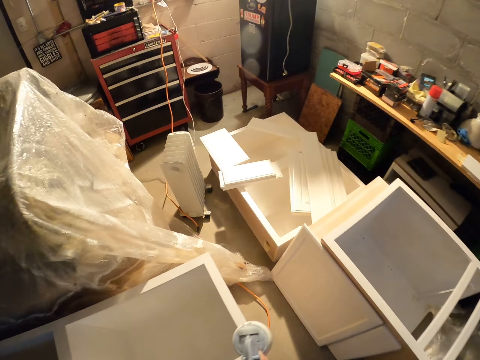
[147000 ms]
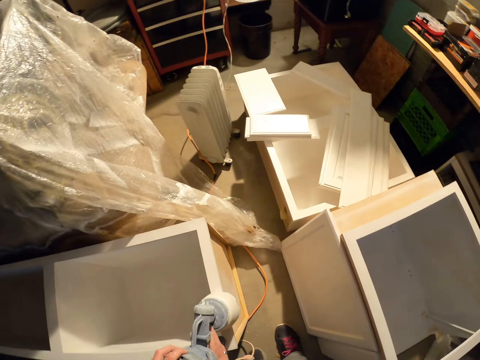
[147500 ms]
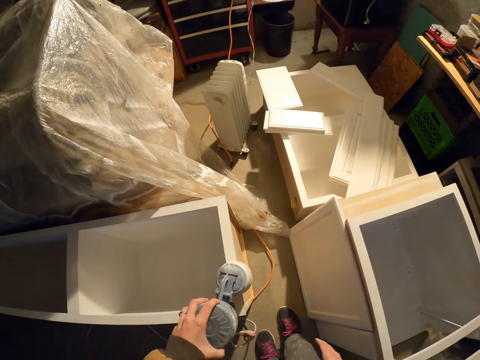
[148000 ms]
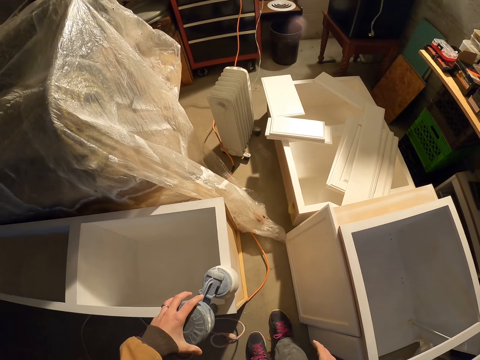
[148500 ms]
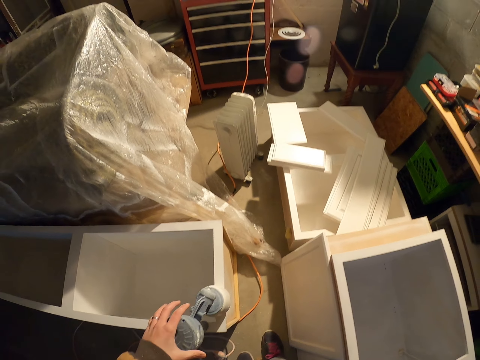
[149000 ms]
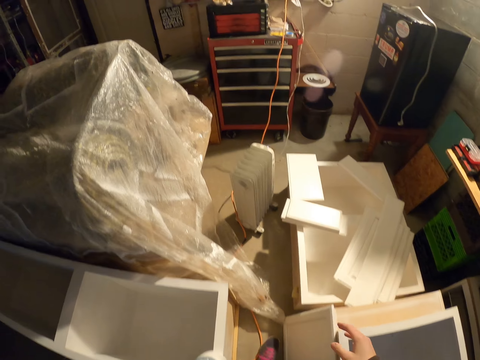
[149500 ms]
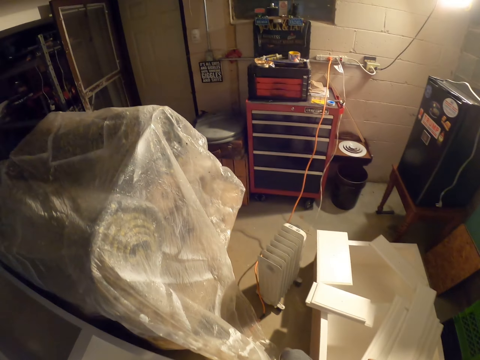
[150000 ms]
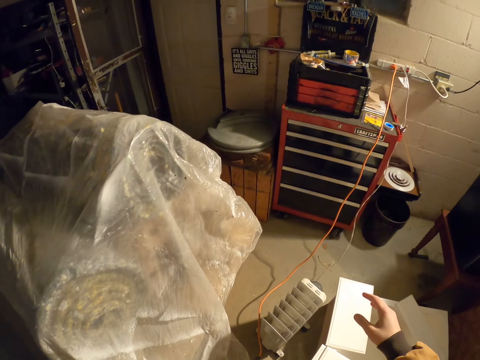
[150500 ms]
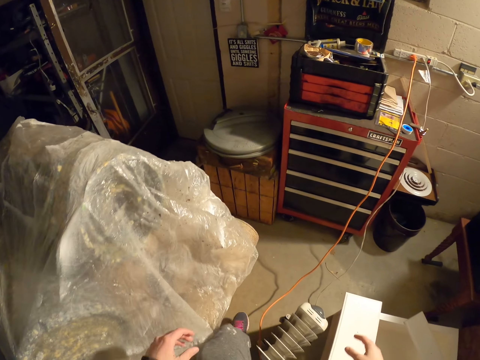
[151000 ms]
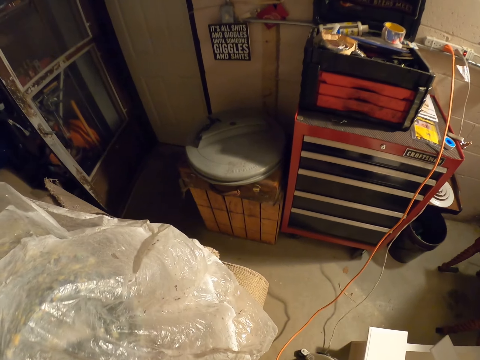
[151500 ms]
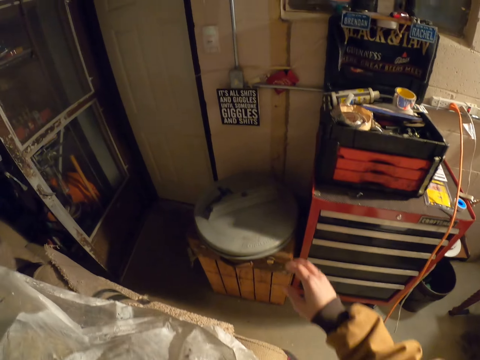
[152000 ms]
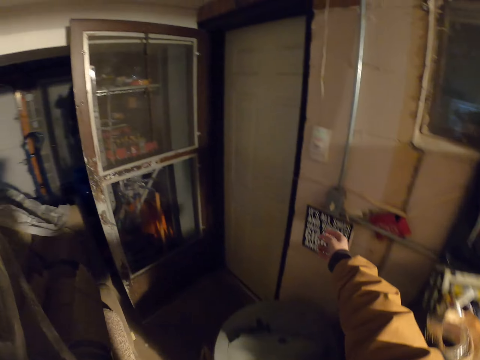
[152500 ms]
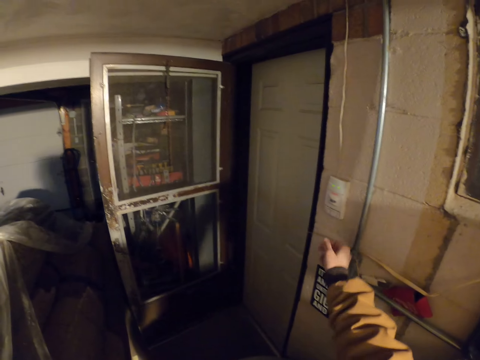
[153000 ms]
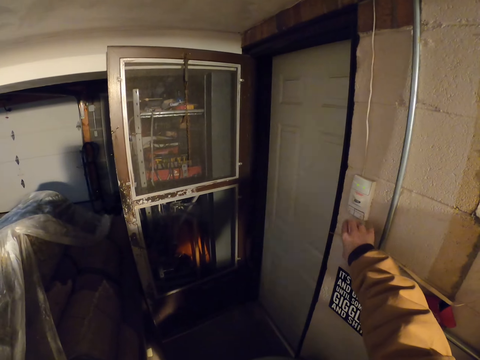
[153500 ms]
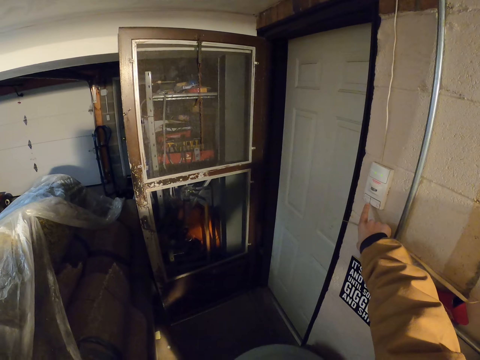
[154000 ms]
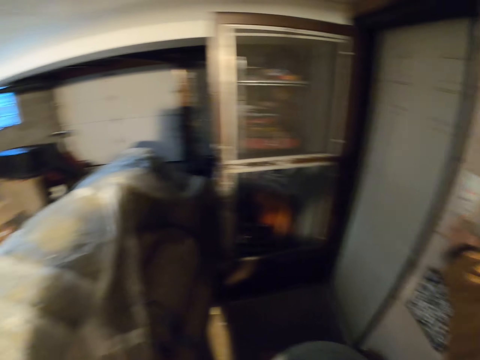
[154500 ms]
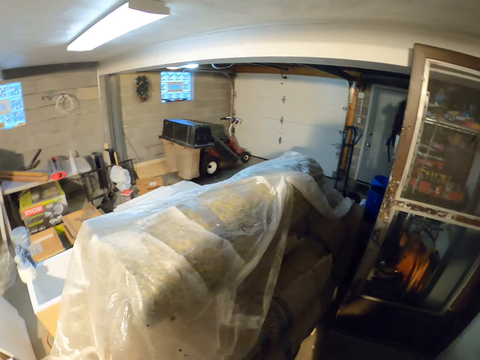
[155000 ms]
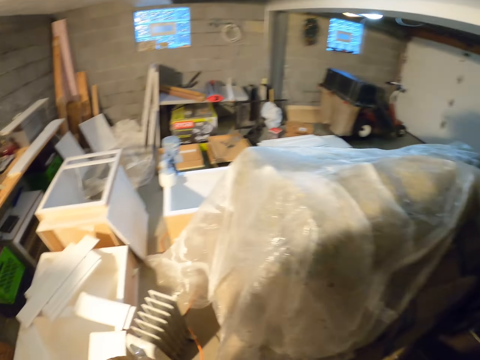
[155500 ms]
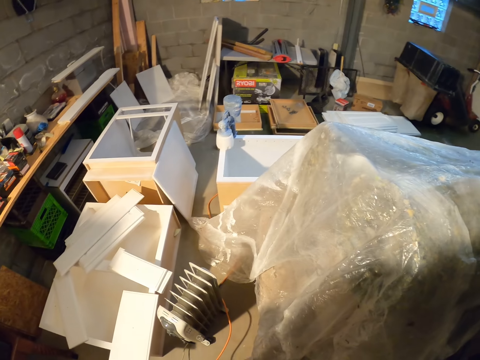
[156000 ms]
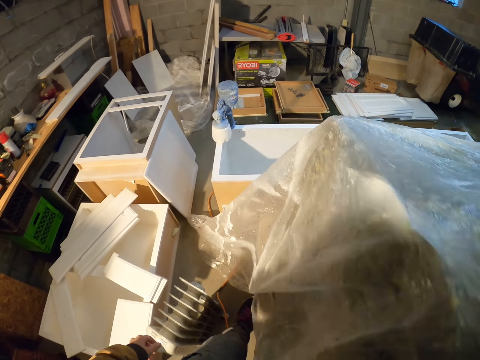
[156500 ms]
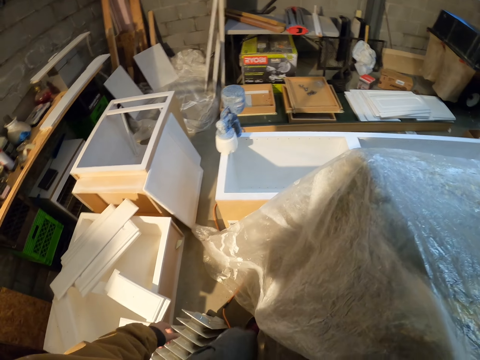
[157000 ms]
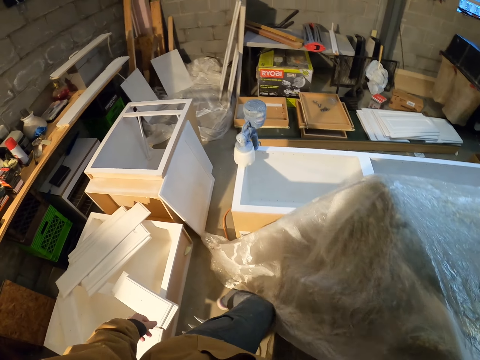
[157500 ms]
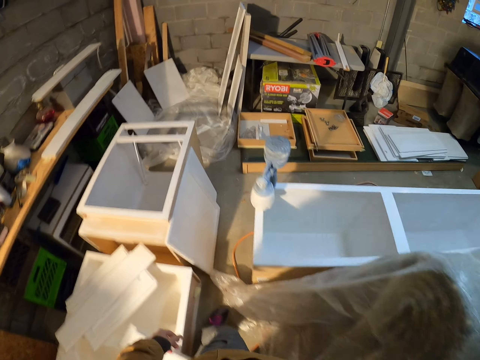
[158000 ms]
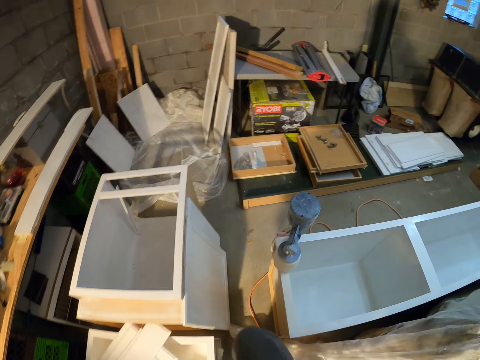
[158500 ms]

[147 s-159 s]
The camera wearer places the paint sprayer on the cabinet drawer. They walk in the workshop. They operate the meter box. They turn on the lights. They walk in the workshop.

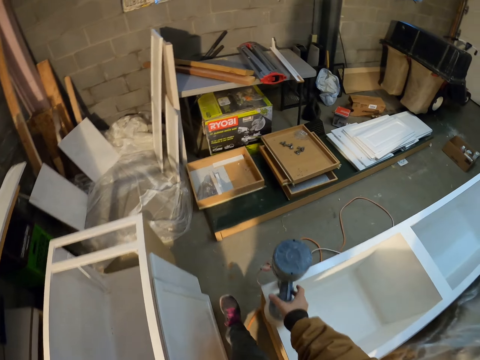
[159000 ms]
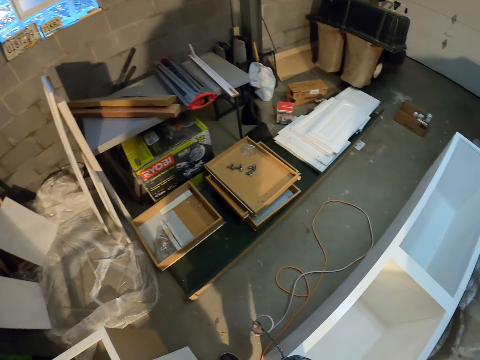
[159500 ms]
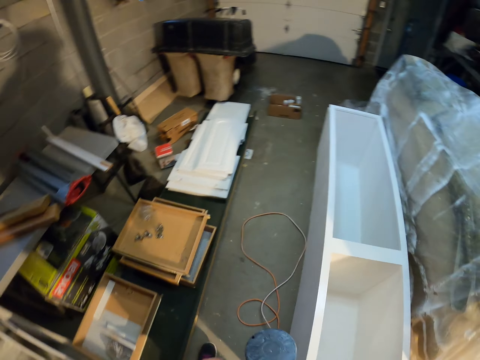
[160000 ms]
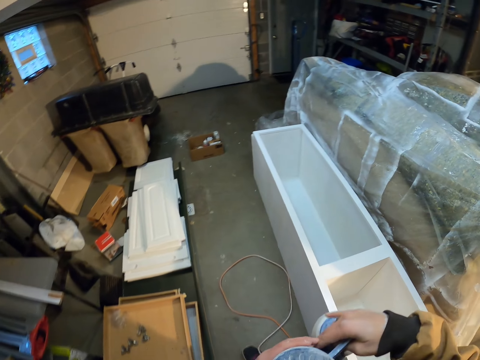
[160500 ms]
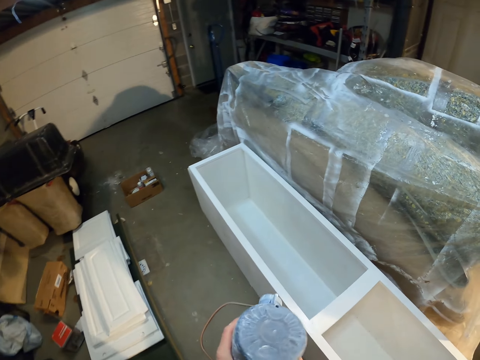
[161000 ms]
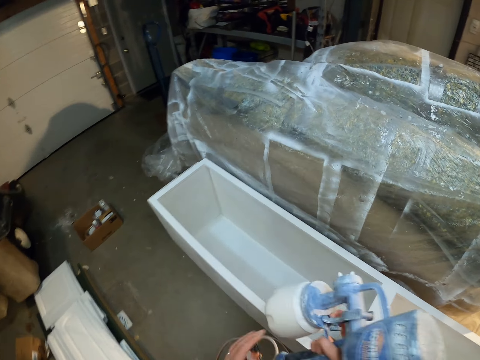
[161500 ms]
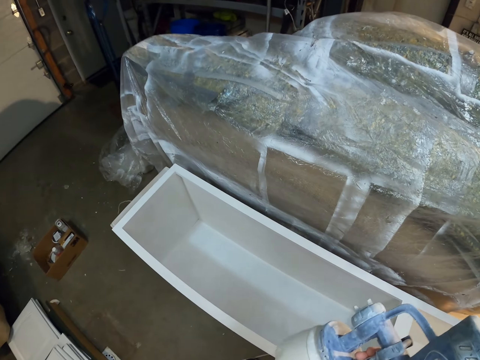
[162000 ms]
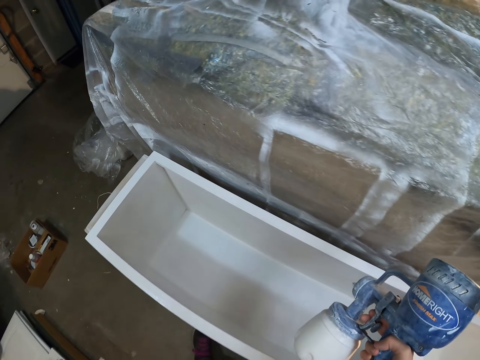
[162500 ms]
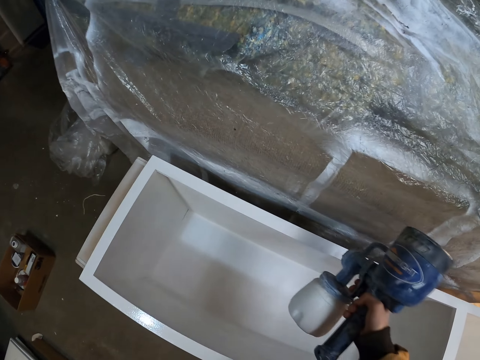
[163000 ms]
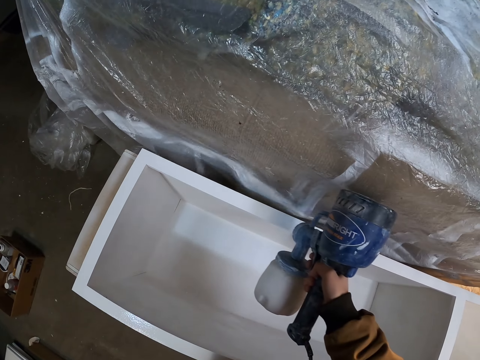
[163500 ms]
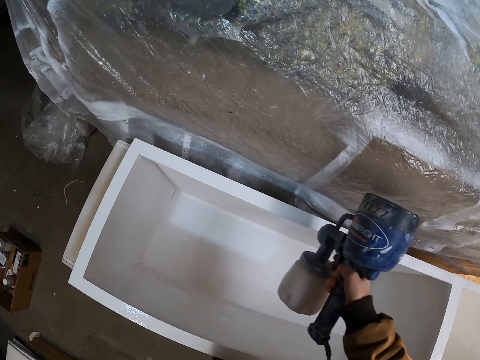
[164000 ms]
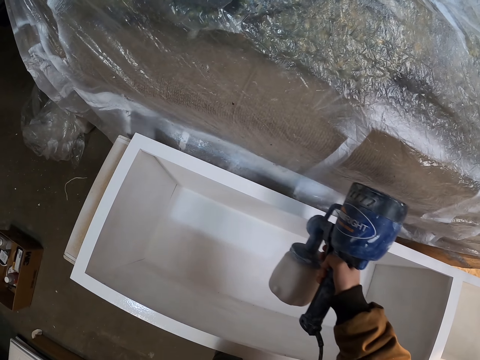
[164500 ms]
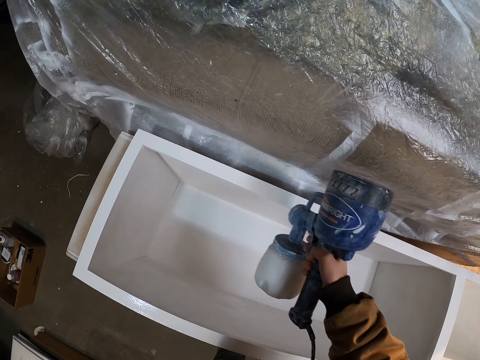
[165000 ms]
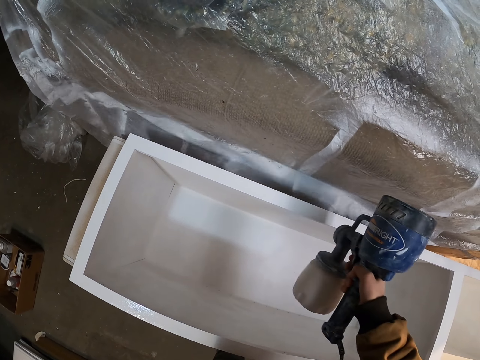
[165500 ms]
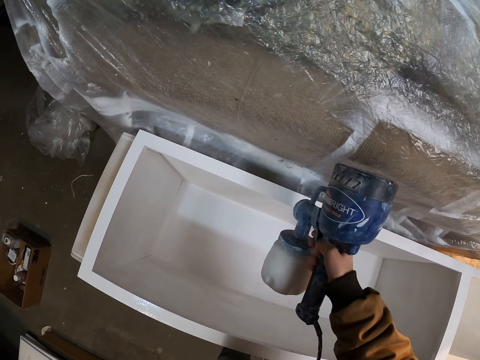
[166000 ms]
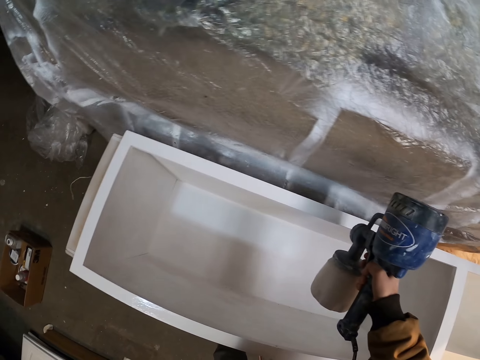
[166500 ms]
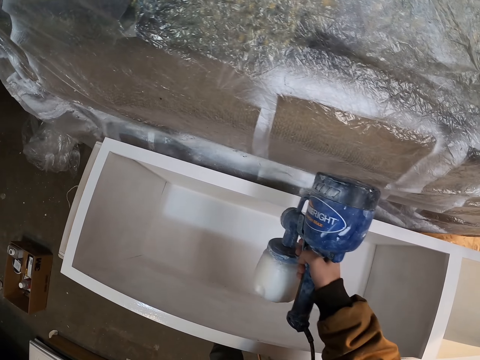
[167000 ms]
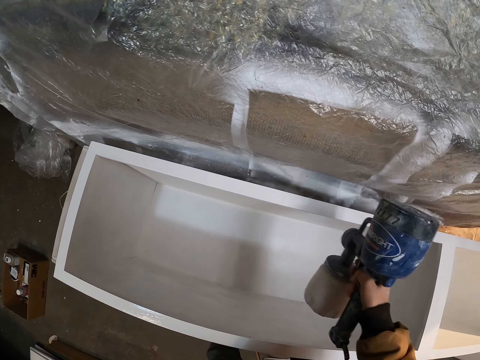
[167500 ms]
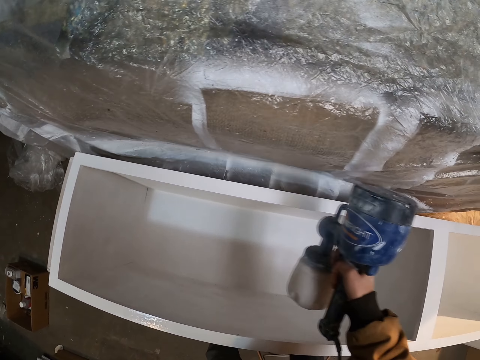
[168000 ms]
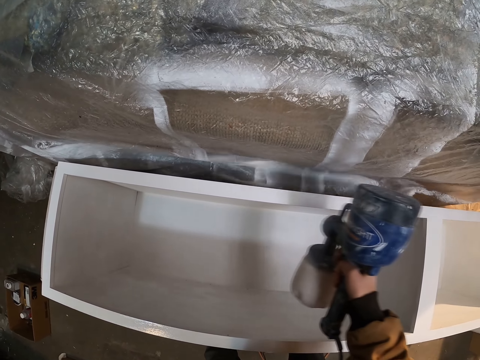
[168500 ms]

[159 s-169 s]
The camera wearer picks up the paint sprayer. They walk in the workshop. They adjust the paint sprayer in the hand. They paint the cabinet drawer with the paint sprayer.

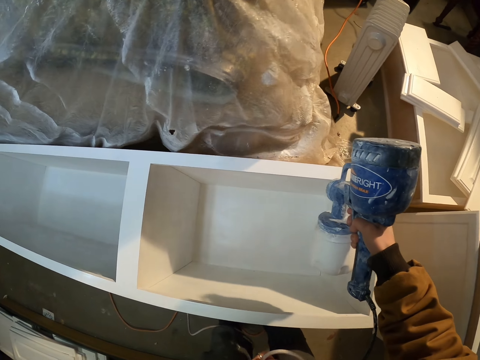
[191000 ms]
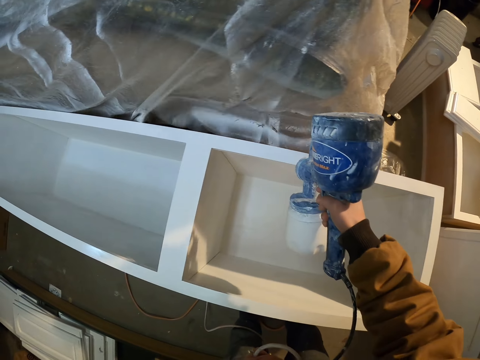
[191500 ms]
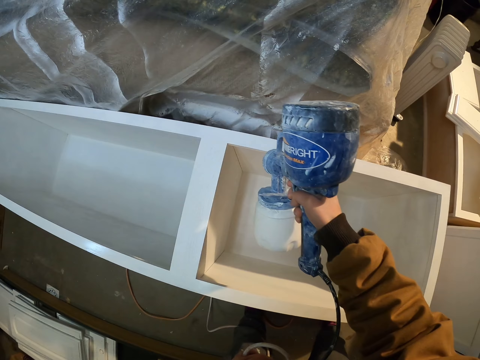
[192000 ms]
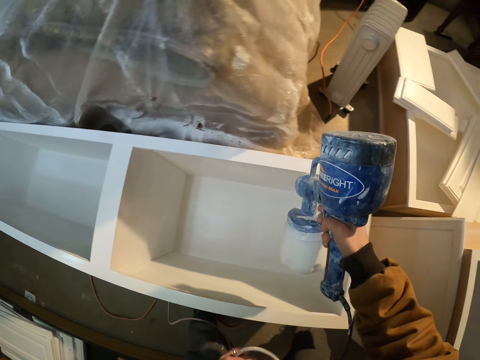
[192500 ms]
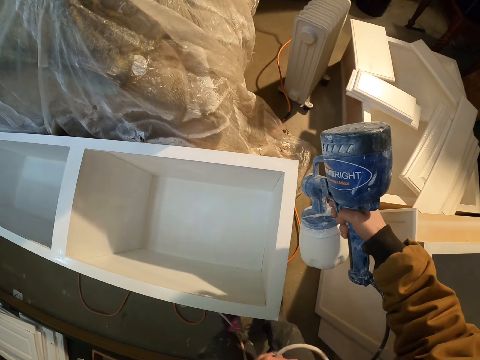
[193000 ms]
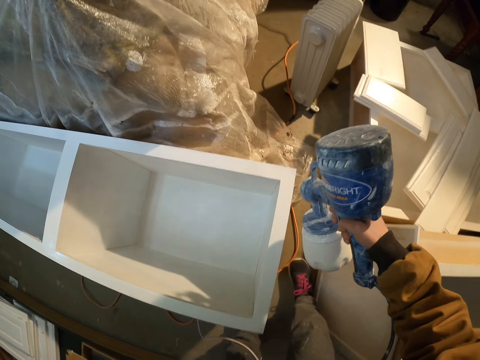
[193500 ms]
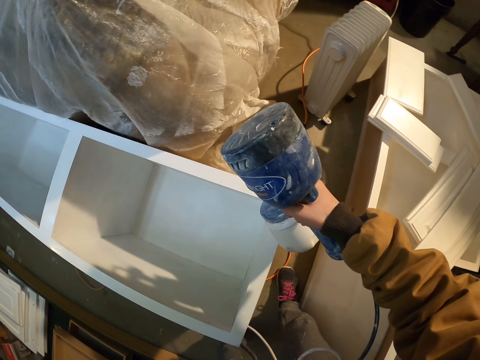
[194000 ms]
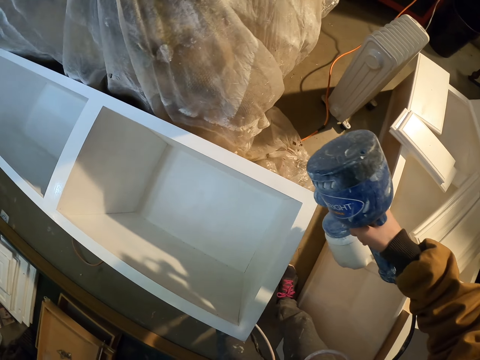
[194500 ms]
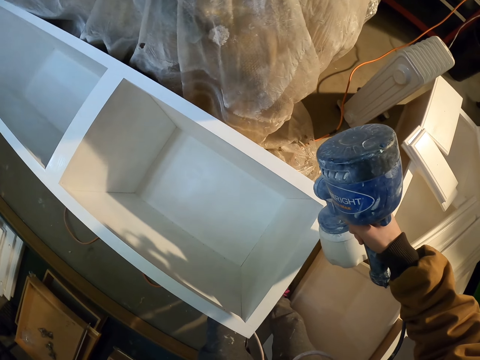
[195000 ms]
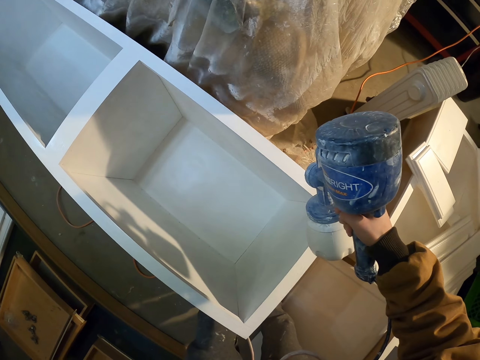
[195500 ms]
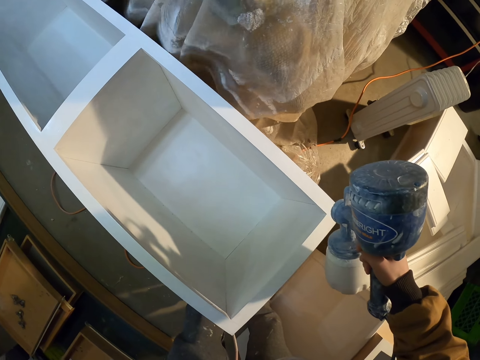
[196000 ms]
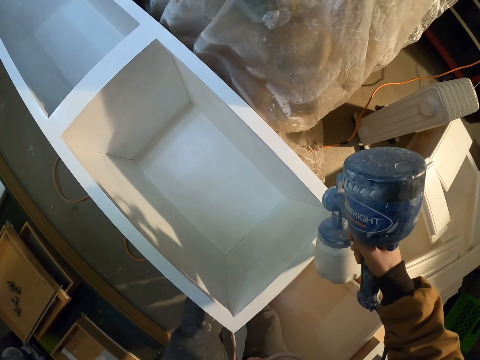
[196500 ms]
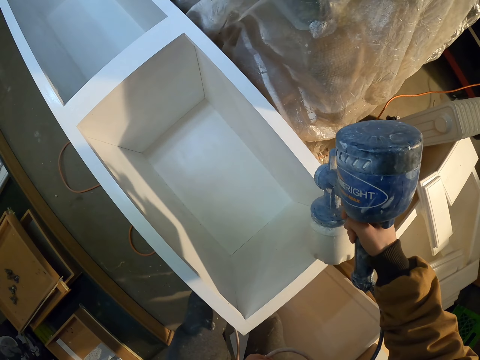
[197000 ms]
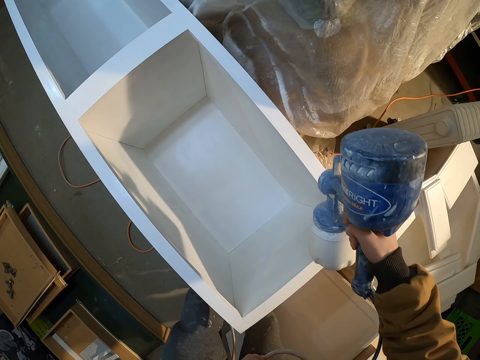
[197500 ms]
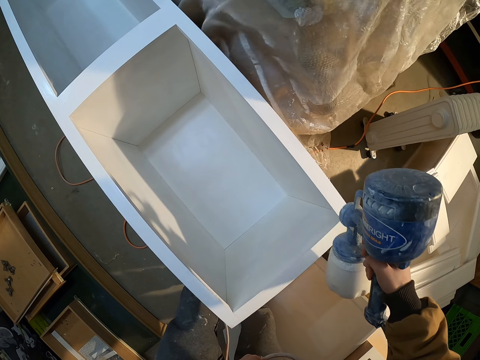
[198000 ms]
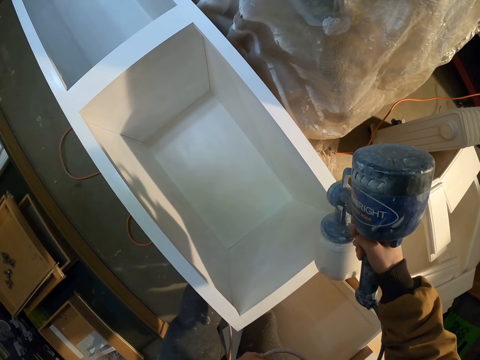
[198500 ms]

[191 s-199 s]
The camera wearer walks near the cabinet drawer. They paint the cabinet drawer with the paint sprayer.
